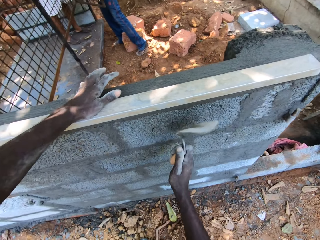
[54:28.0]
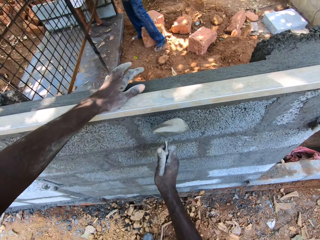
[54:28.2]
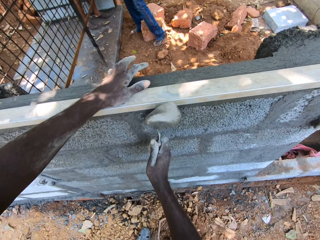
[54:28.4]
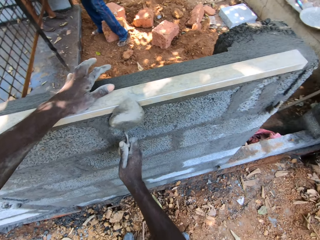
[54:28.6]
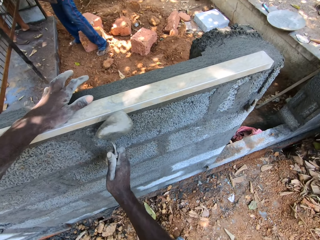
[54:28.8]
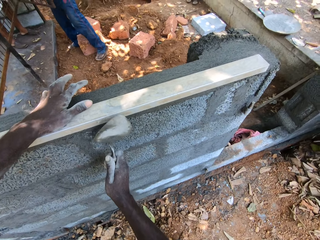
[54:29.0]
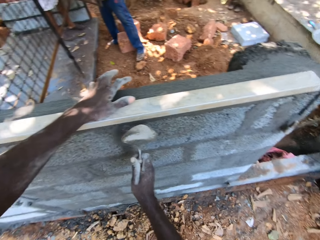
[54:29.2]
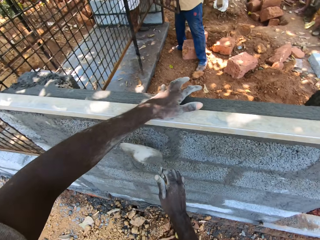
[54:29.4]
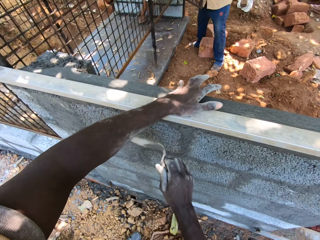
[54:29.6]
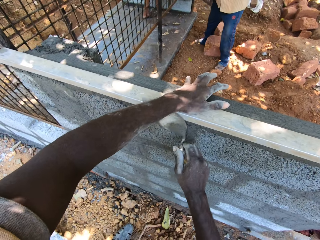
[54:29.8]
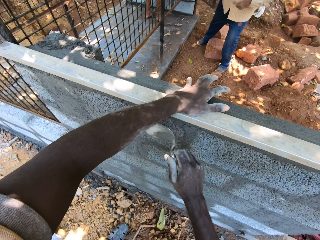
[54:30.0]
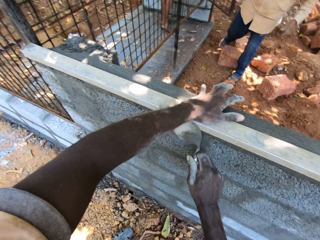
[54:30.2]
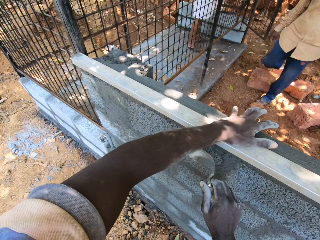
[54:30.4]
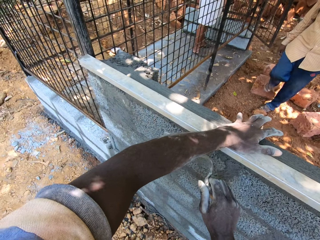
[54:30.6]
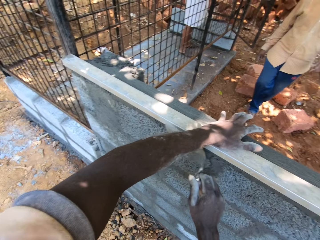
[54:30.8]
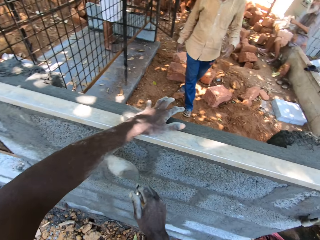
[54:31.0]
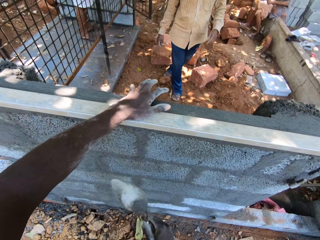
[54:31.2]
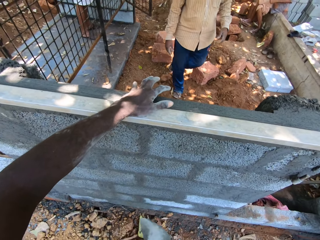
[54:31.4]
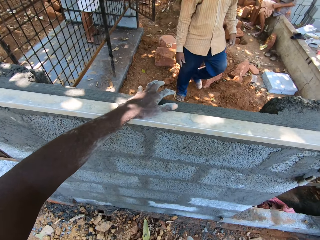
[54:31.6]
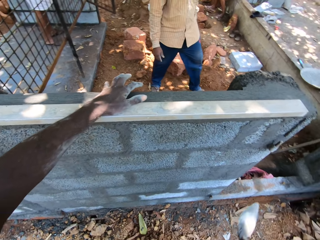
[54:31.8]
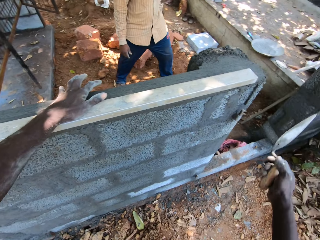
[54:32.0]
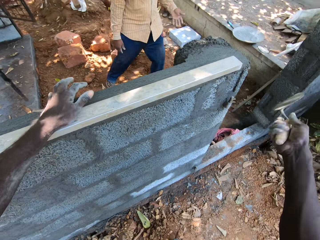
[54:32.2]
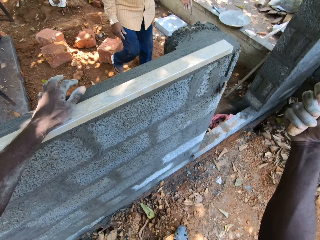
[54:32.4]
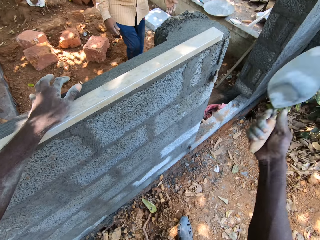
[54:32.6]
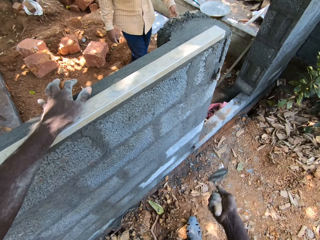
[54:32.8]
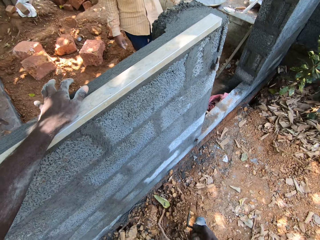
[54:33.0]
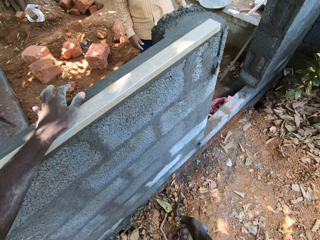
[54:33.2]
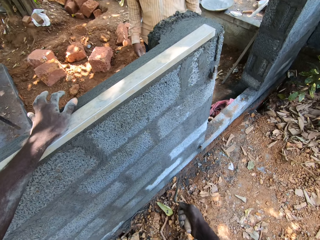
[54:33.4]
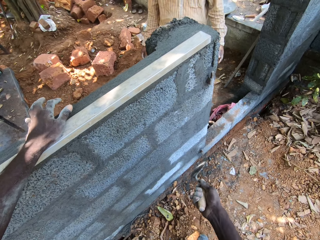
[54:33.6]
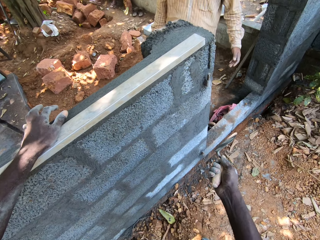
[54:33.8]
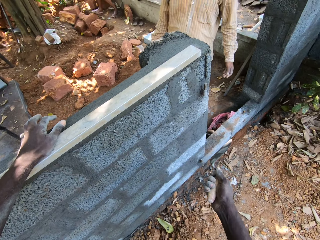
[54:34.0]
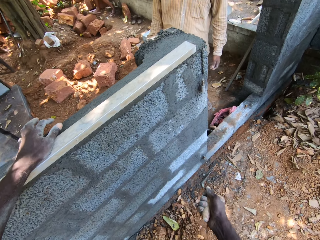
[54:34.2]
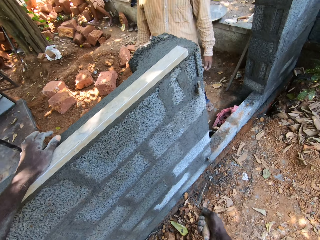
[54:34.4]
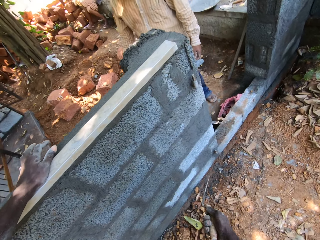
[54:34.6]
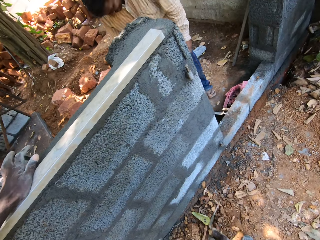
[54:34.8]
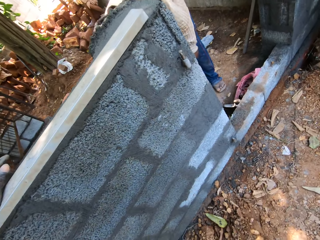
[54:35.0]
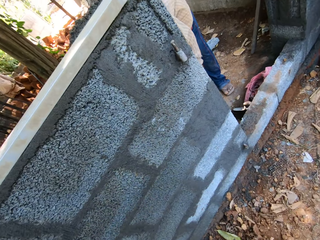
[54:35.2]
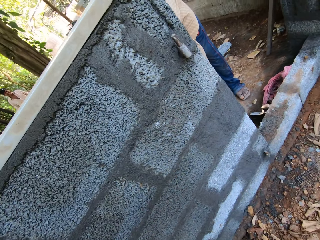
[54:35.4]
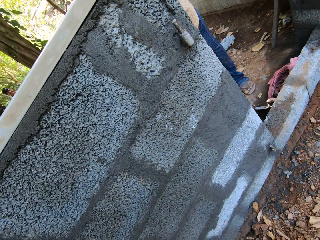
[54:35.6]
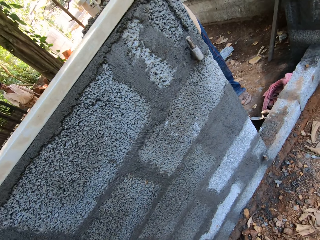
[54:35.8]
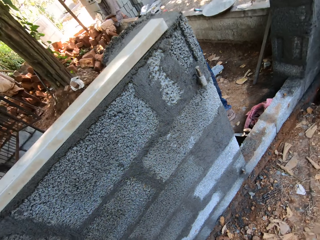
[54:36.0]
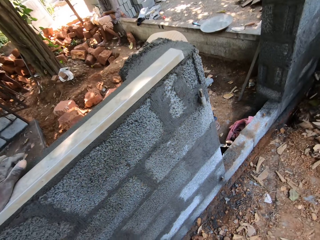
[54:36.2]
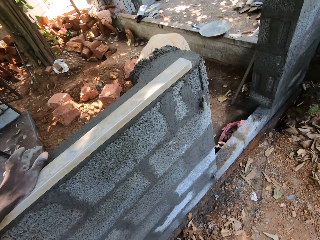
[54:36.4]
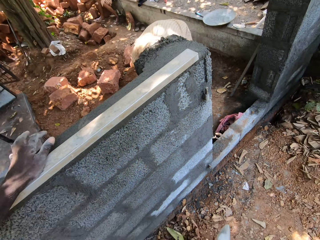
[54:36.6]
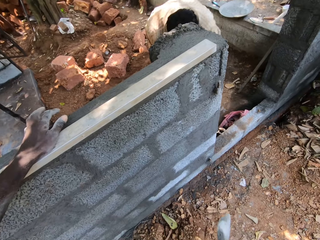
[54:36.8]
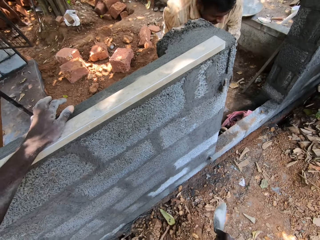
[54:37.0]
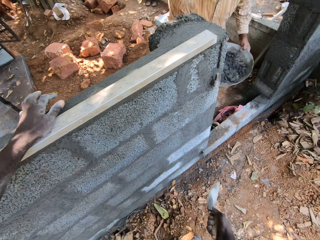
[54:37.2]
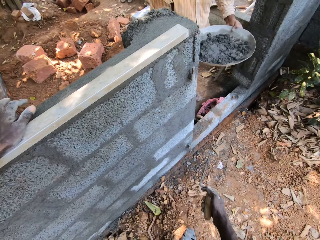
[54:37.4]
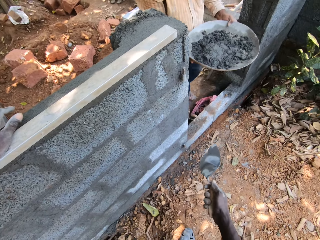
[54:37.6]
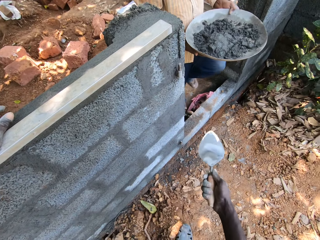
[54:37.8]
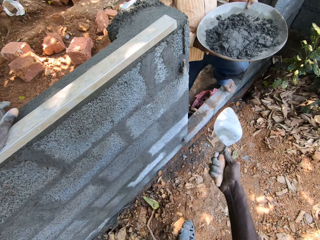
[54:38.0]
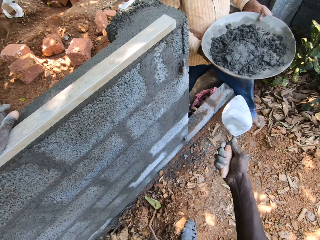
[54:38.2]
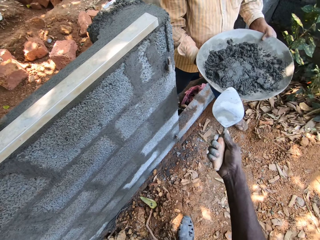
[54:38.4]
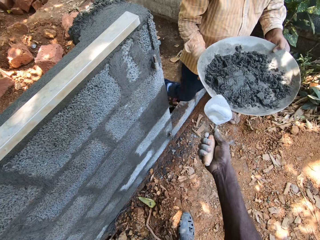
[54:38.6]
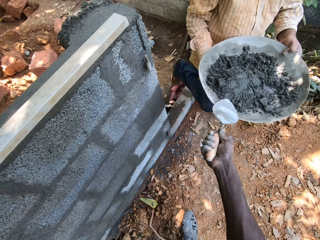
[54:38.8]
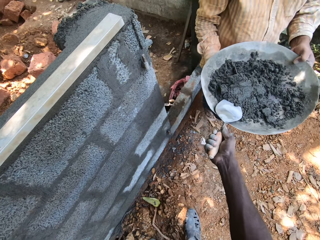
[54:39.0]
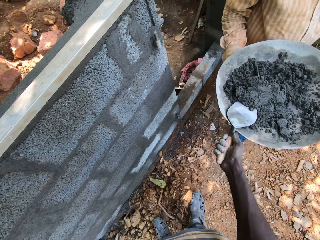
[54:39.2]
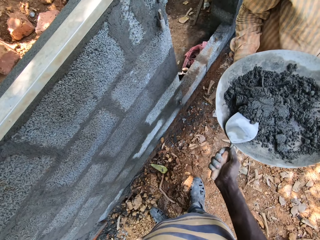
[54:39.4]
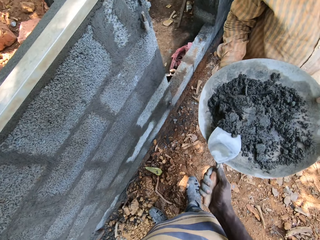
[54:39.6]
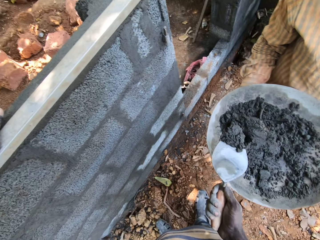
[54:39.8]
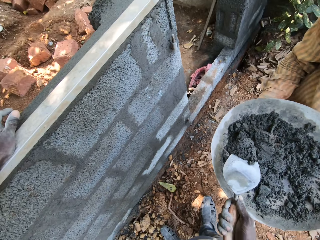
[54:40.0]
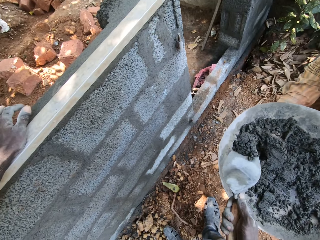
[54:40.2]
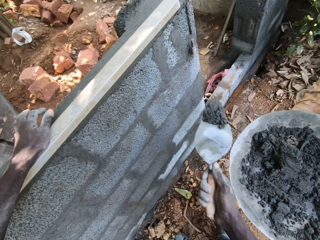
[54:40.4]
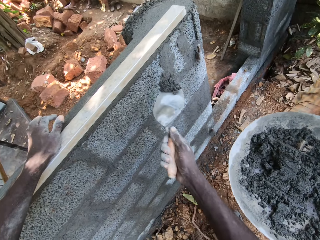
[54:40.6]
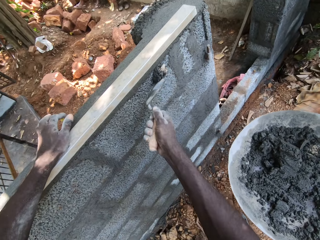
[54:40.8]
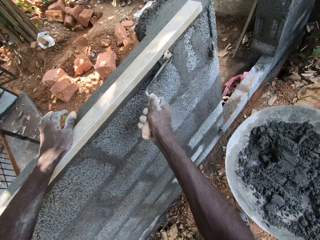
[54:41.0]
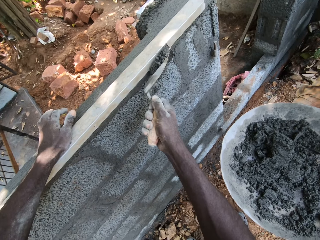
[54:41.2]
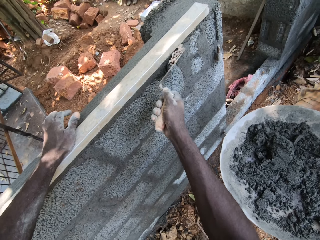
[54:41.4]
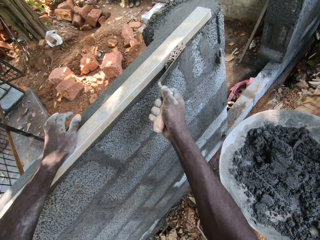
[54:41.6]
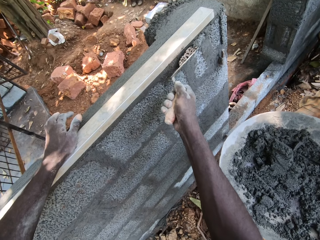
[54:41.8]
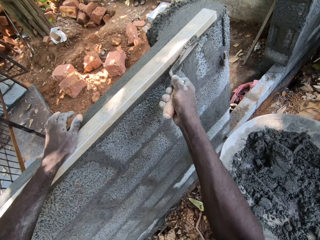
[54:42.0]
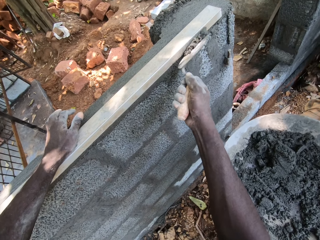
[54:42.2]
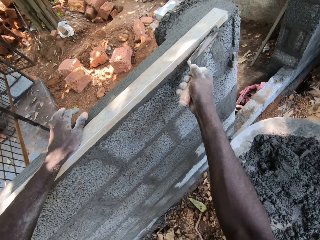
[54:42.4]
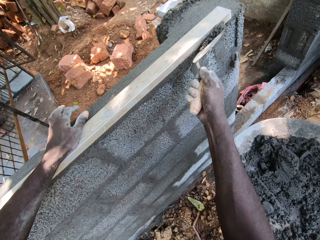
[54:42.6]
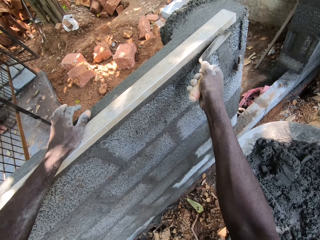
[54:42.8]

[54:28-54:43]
The camera wearer hits the metal. He looks at the wall. A man carries a head pan of cement with both hands. The camera wearer picks cement from the head pan of cement with the trowel in his right hand. He applies cement on the wall with the trowel in his right hand. He constructs the wall.

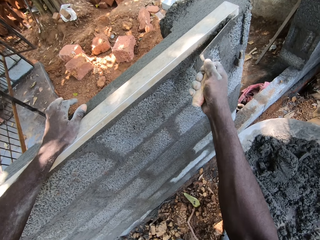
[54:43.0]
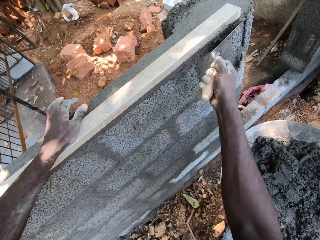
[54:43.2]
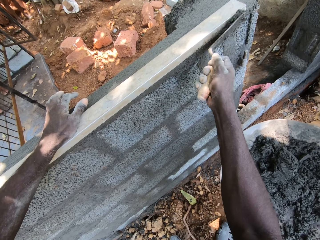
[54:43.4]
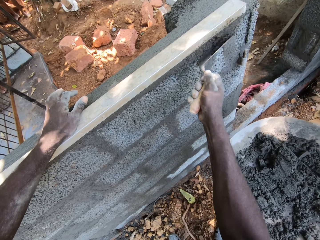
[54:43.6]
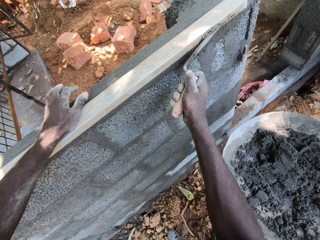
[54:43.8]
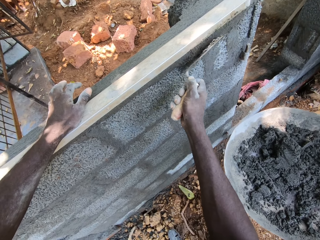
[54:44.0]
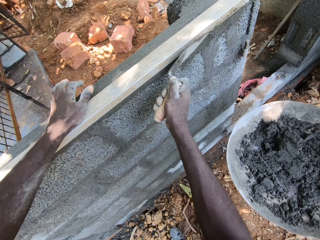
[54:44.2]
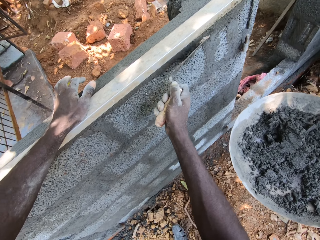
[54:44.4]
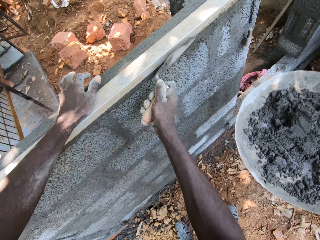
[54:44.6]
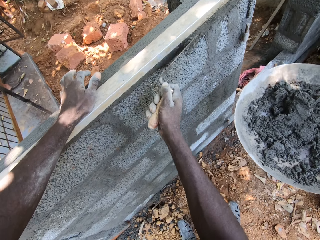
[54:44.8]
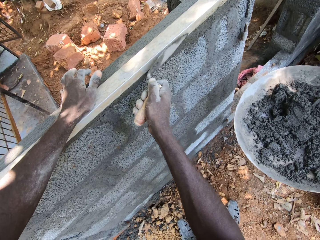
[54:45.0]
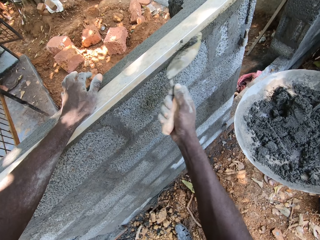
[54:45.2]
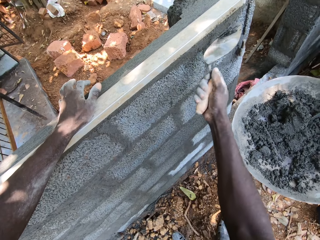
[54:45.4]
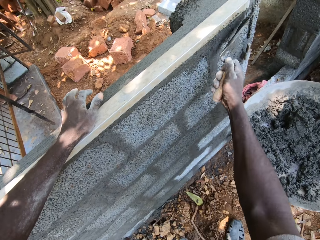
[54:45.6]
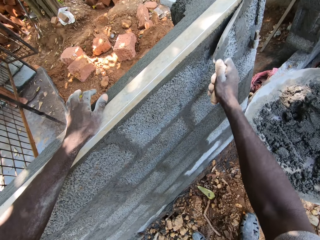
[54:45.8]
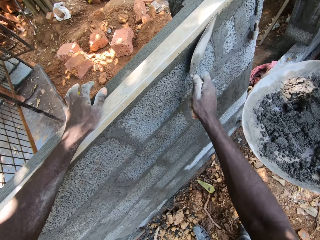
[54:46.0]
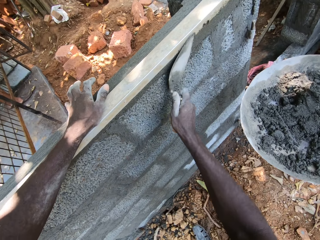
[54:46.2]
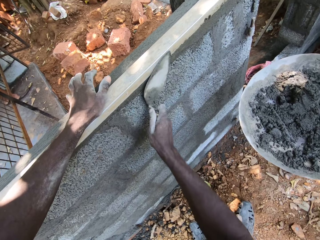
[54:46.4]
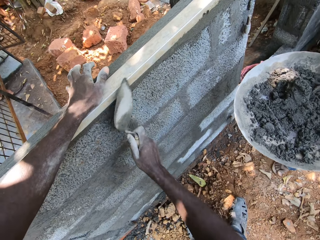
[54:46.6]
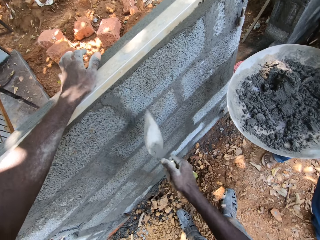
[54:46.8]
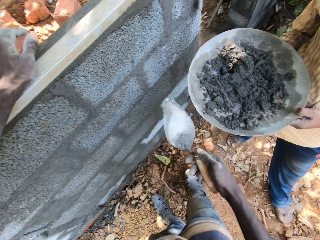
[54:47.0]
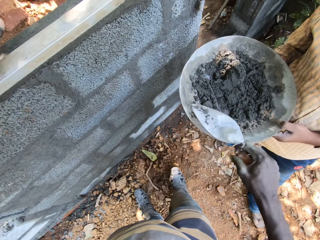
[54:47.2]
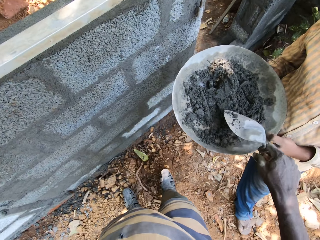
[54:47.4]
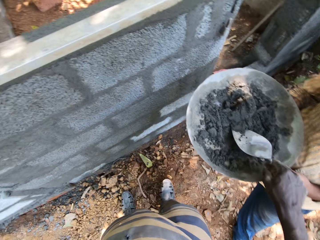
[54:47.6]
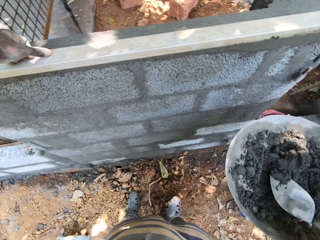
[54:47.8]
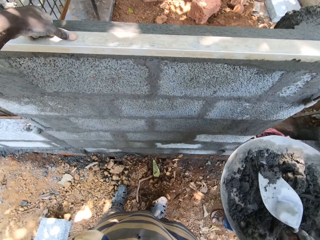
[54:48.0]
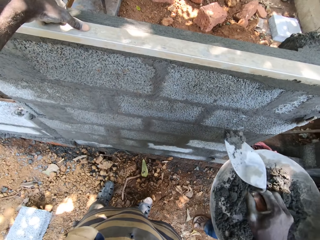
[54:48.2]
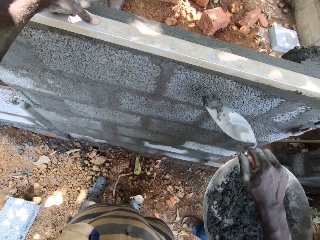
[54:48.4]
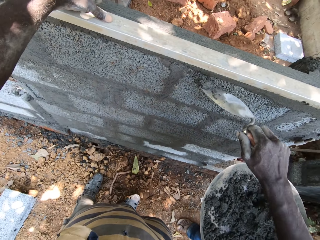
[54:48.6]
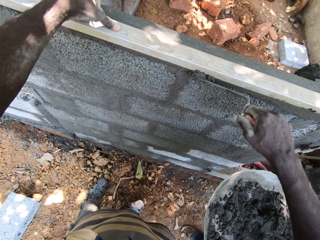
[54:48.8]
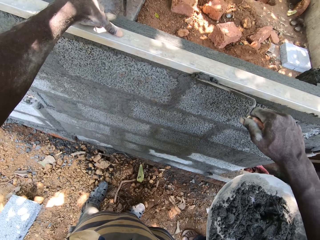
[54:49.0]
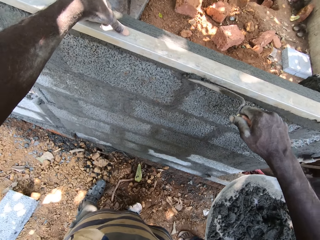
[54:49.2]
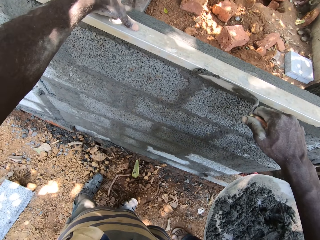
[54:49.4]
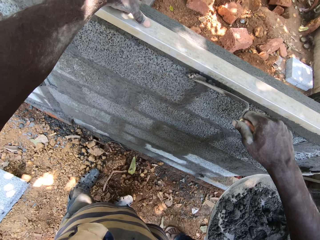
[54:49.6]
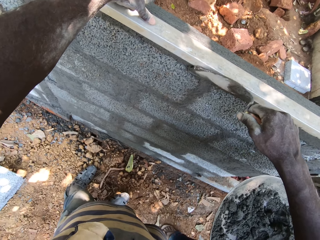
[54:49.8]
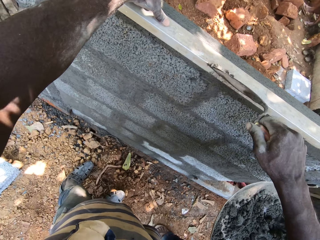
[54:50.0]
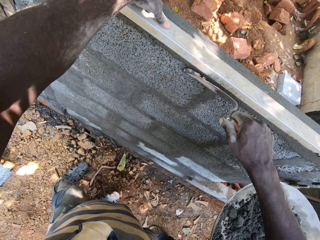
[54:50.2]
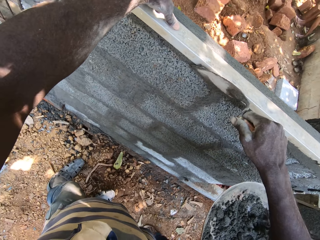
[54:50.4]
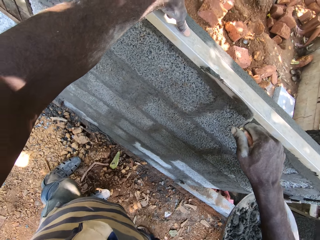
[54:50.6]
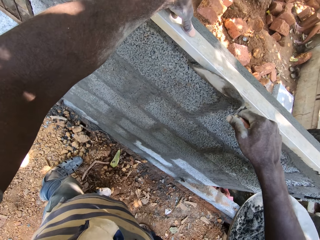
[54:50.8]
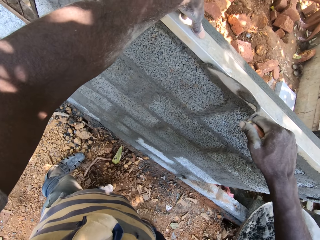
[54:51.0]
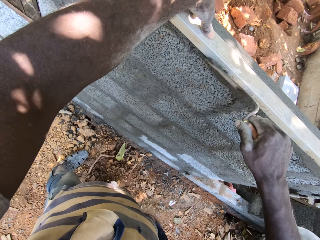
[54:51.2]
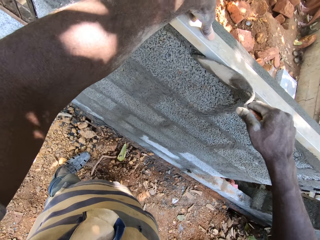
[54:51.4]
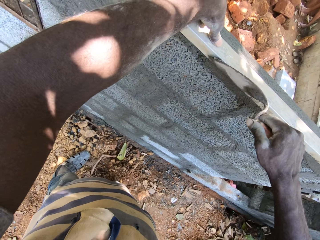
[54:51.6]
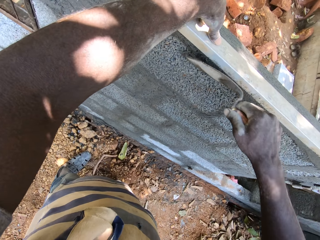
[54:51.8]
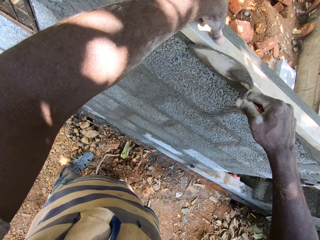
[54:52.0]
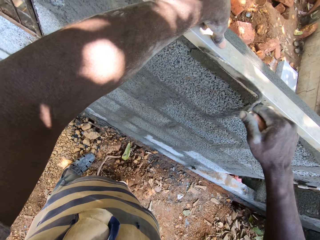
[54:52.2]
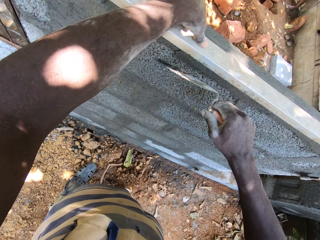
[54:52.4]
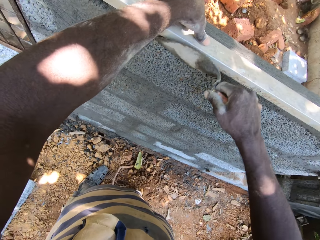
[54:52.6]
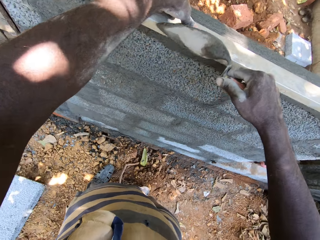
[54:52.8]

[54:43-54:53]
The camera wearer picks cement from the head pan of cement with the trowel in his right hand. He applies cement on the wall with the trowel in his right hand. He constructs the wall.
